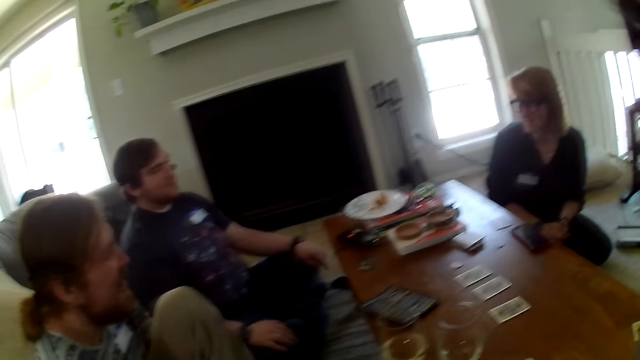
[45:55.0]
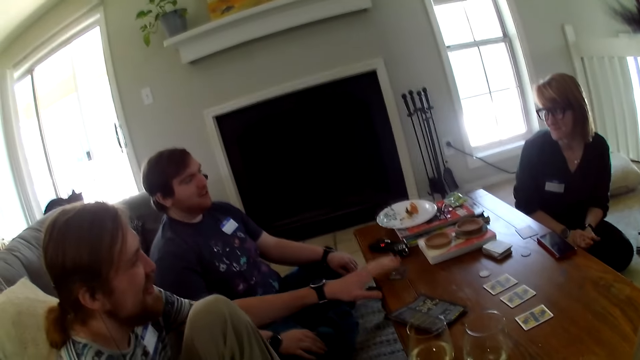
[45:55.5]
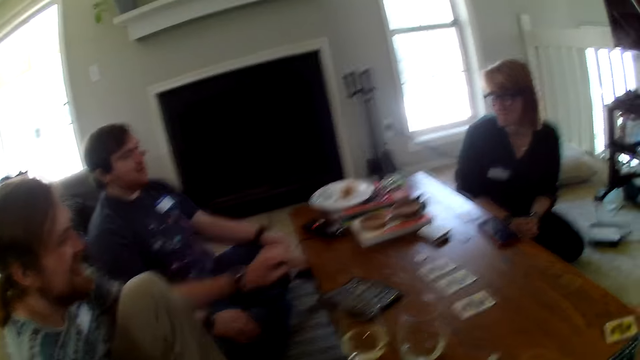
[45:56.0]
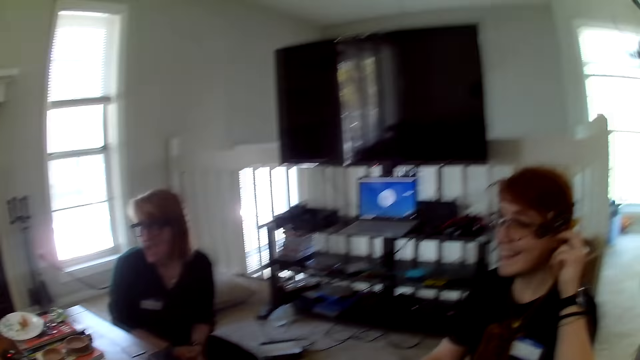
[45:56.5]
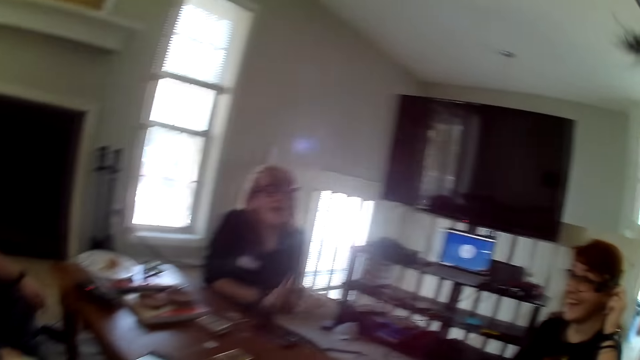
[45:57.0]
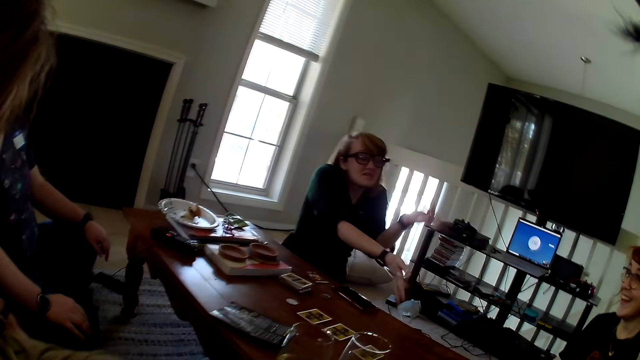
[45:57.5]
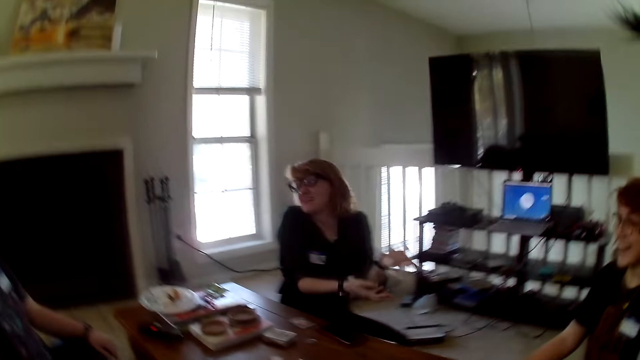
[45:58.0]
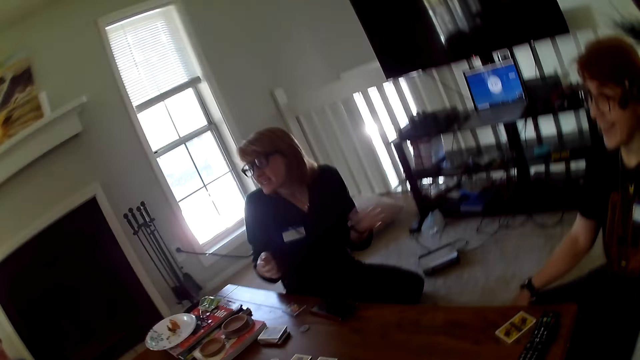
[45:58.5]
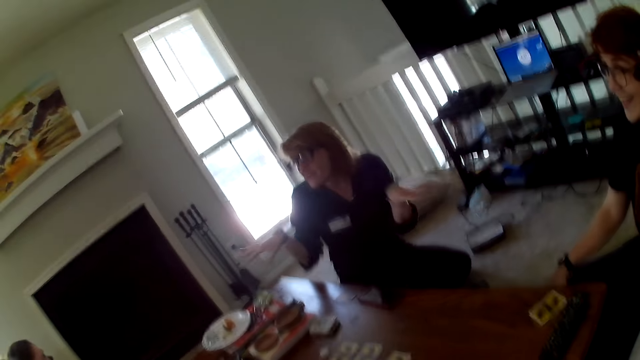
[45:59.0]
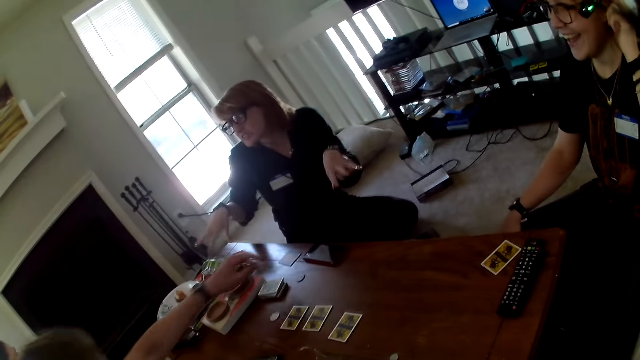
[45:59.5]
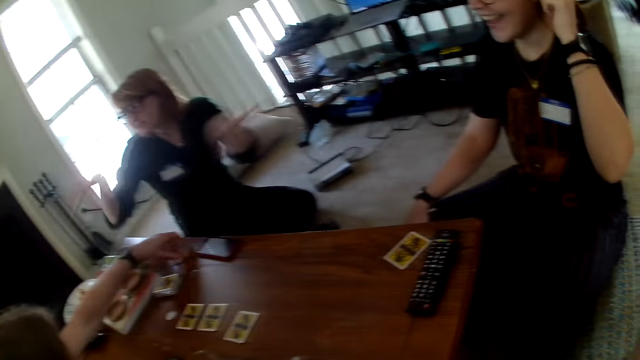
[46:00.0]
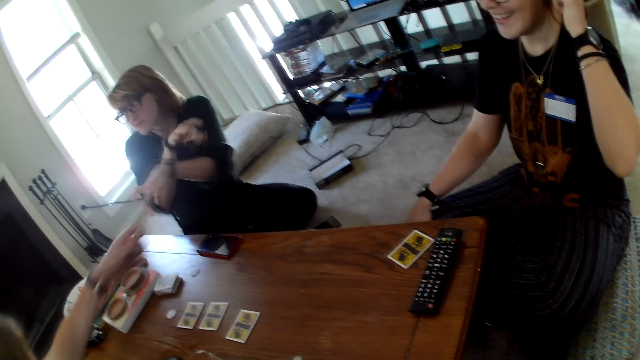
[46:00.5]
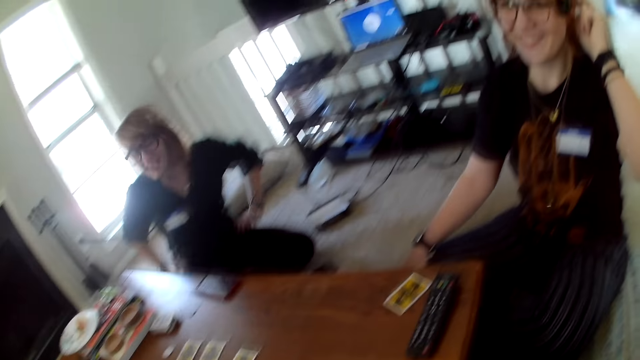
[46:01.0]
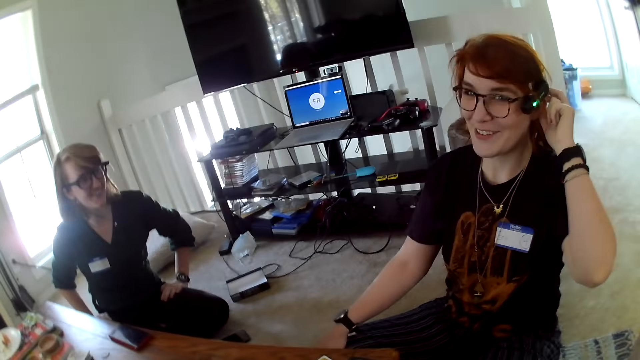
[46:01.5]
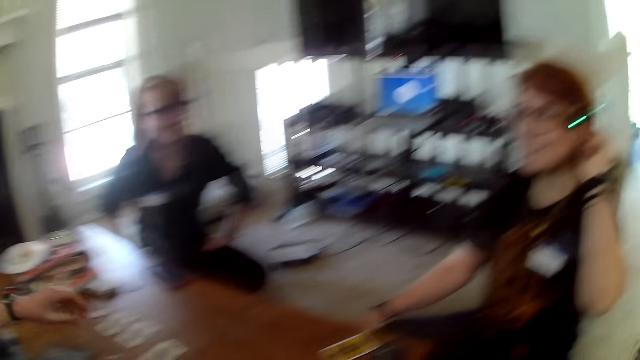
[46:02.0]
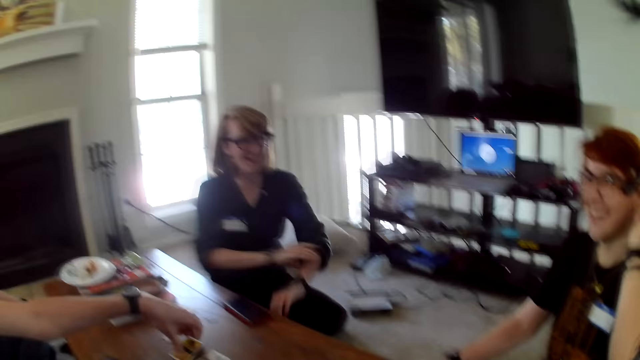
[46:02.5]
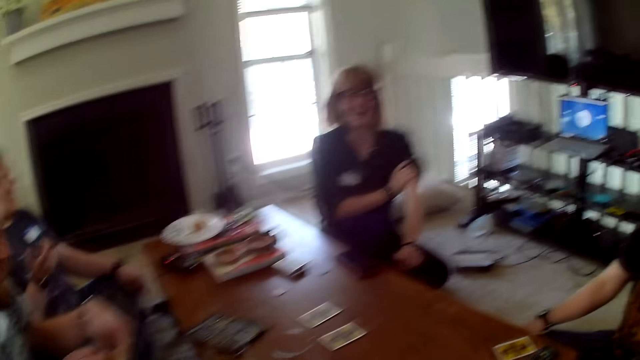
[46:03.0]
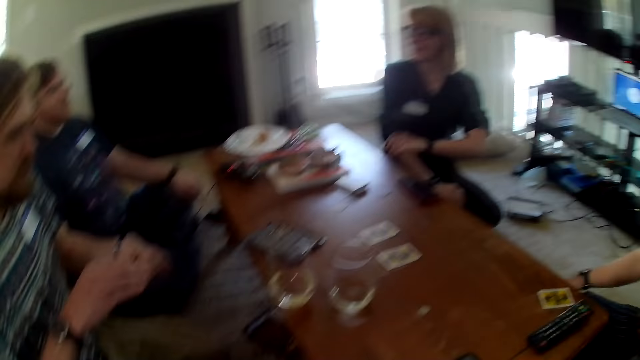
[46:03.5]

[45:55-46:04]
A person picks up a card.

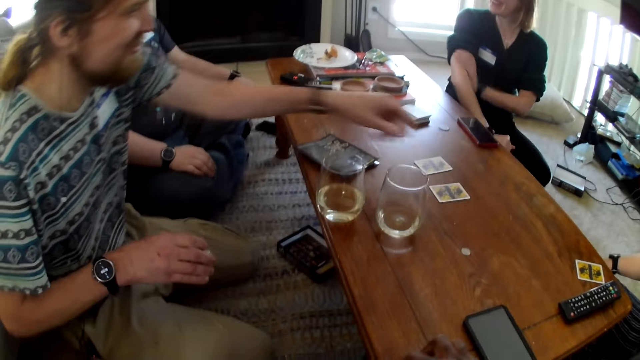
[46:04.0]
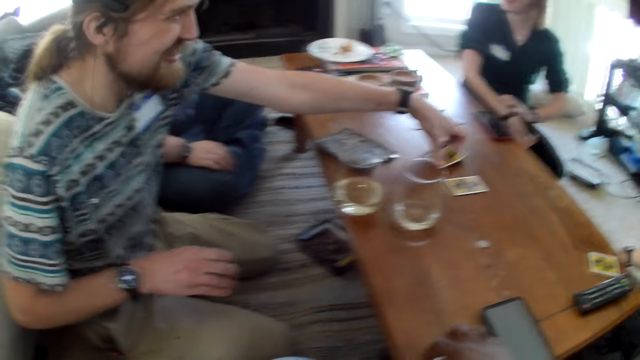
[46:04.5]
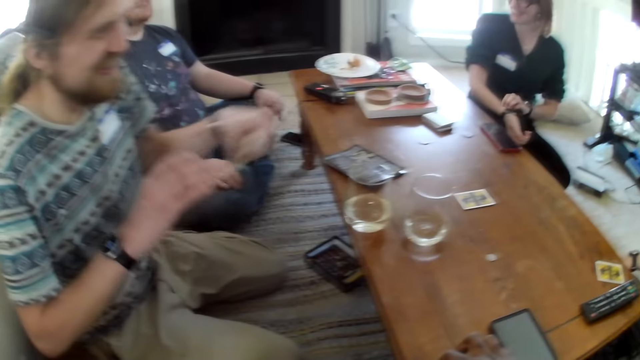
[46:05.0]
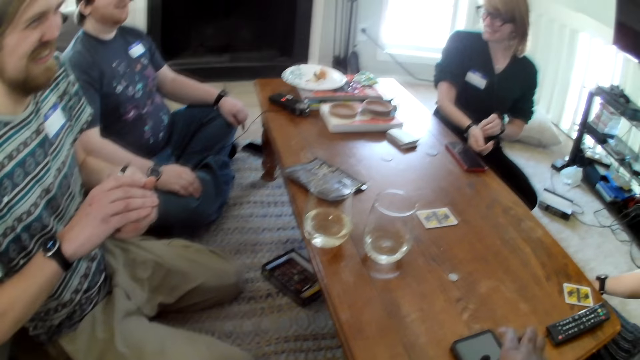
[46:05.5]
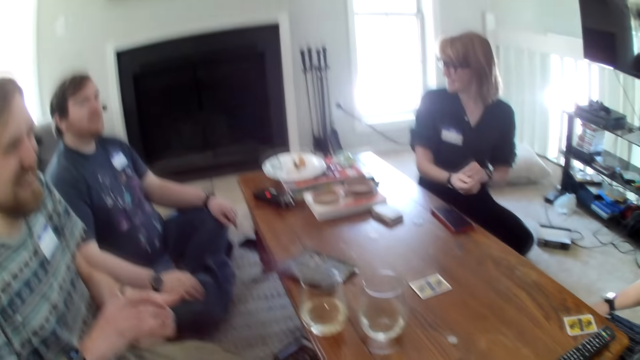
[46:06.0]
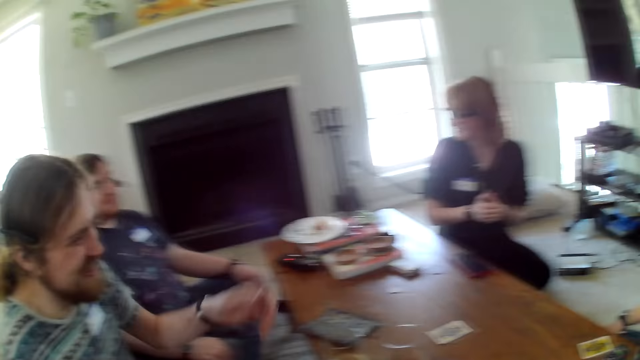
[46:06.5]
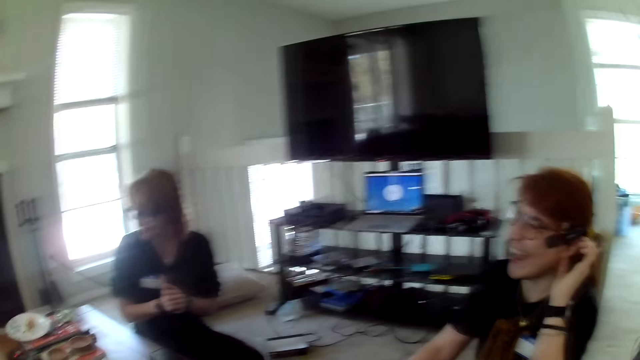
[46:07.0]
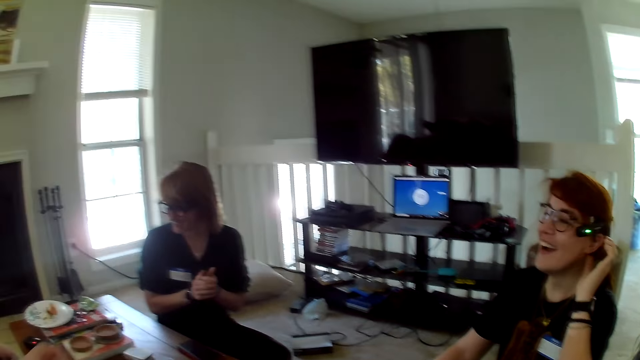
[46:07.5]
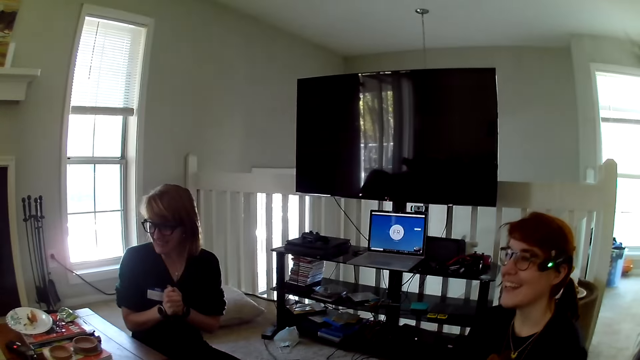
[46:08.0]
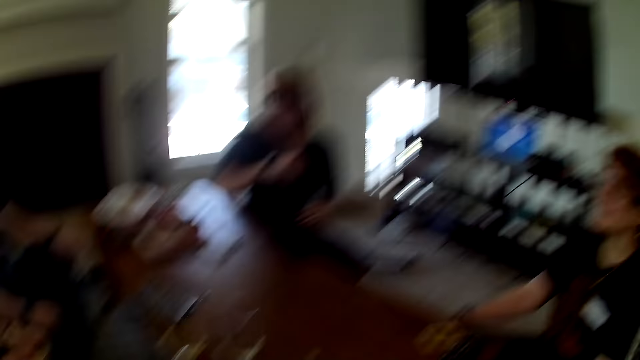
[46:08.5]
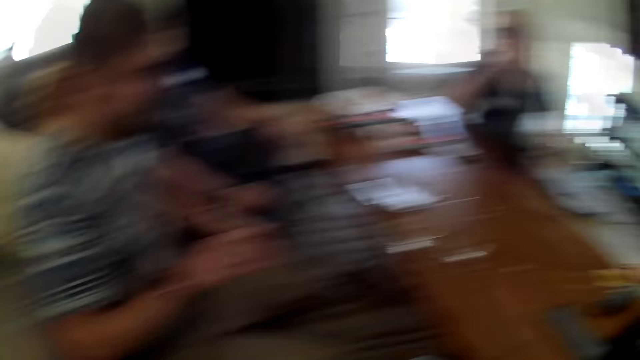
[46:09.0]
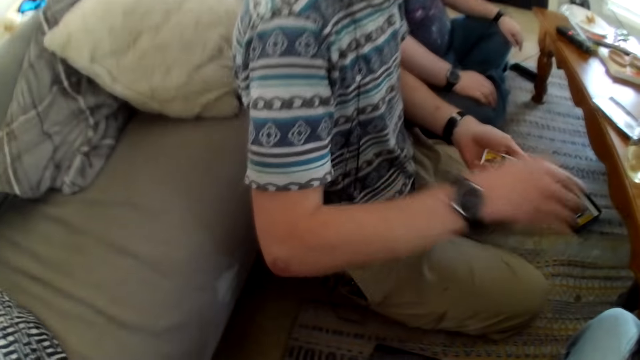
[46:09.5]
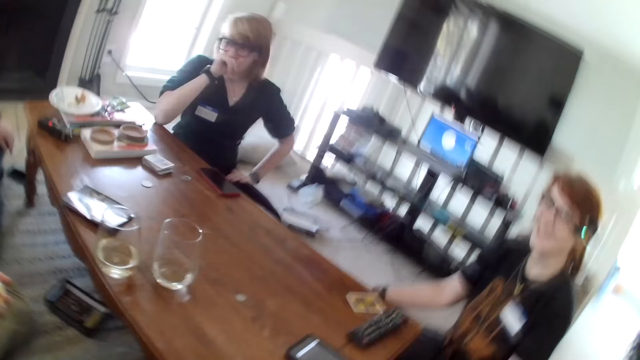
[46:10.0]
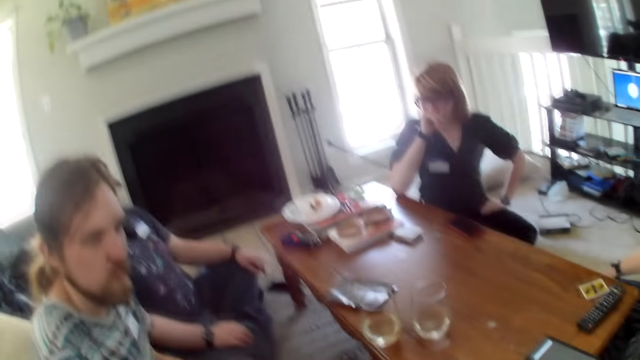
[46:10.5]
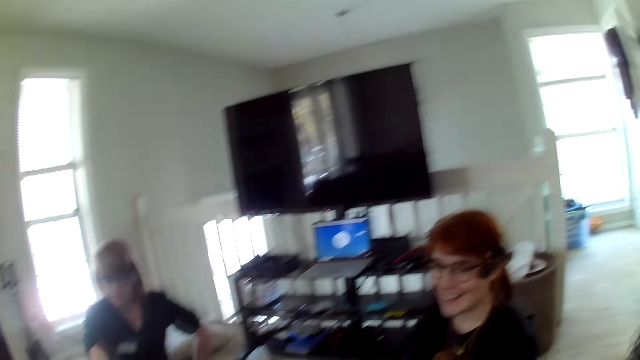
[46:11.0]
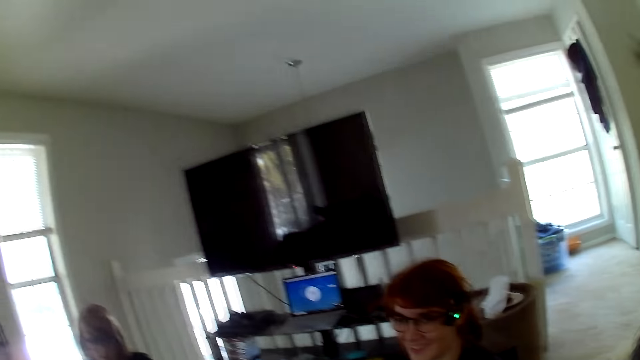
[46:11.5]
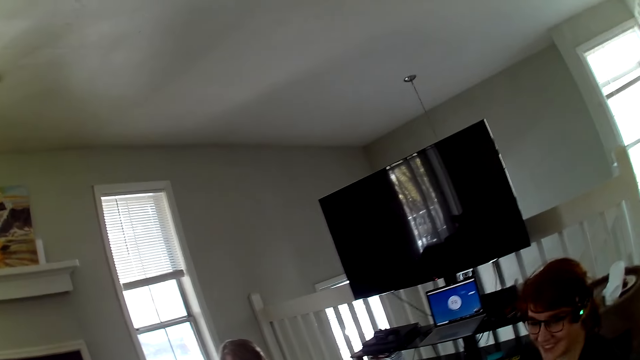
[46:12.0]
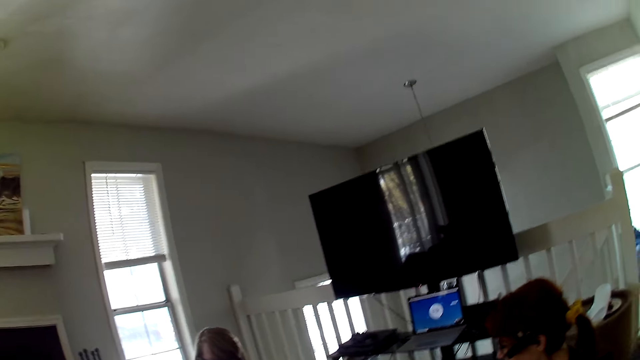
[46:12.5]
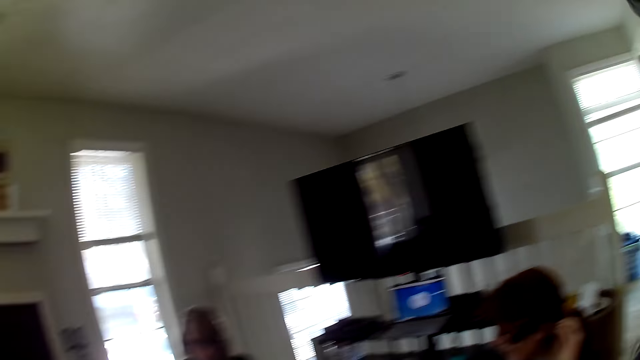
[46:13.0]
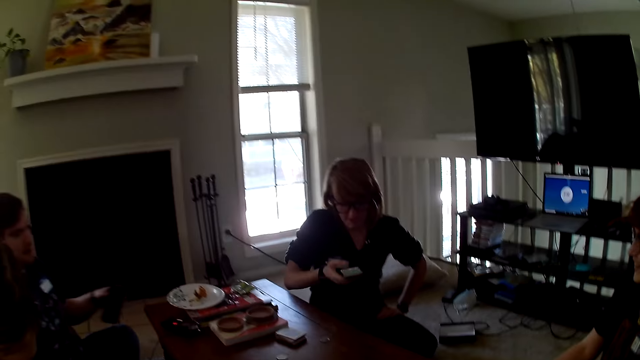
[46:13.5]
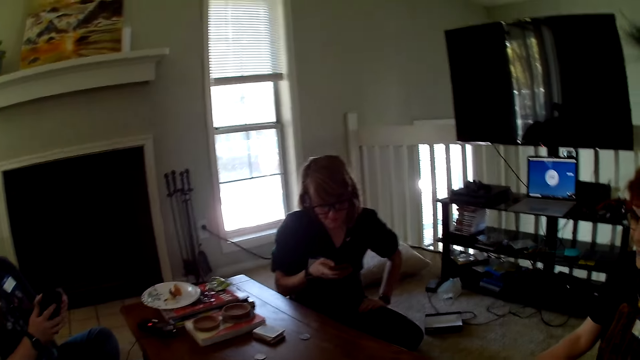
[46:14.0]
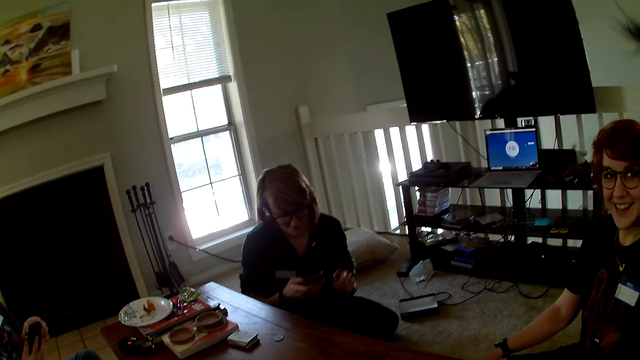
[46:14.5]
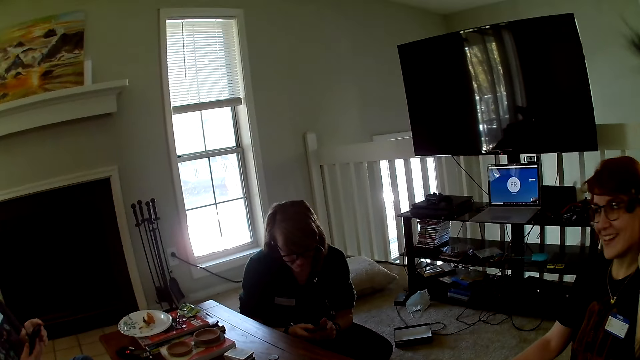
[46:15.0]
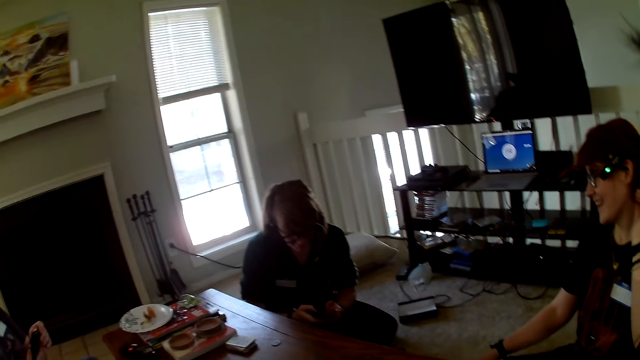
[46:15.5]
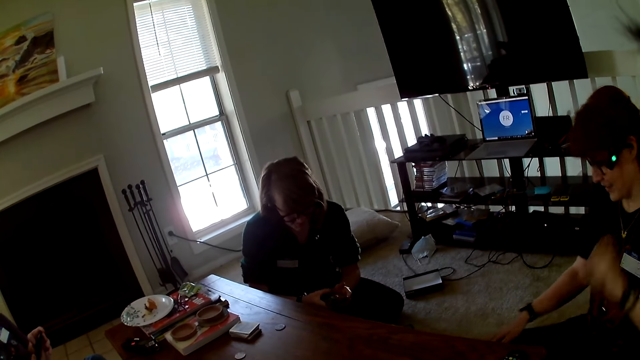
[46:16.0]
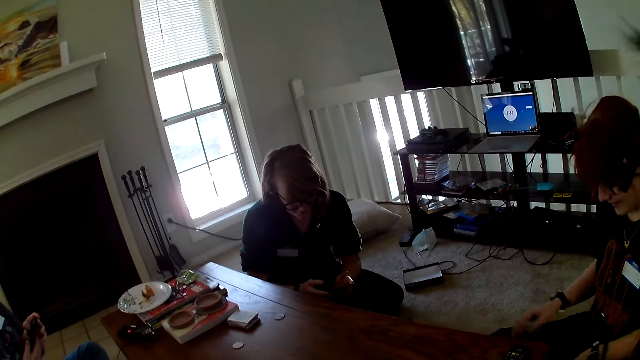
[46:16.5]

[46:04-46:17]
A man picks a card on the table. A woman interacts with the camera wearer, the man, another man and another woman. A person holds a phone. Another person scrolls a phone.
